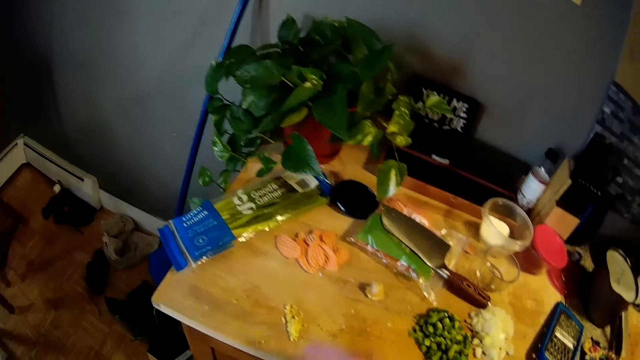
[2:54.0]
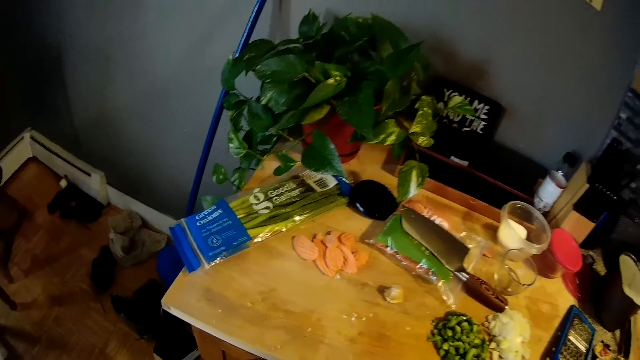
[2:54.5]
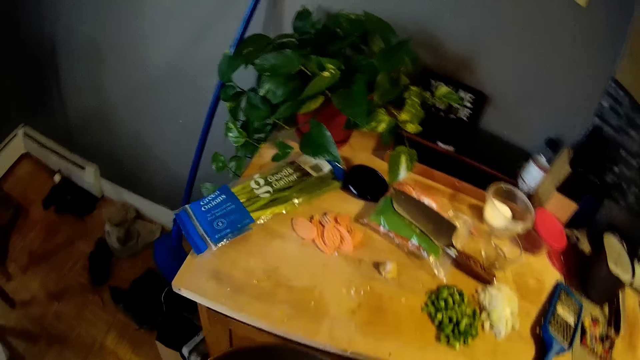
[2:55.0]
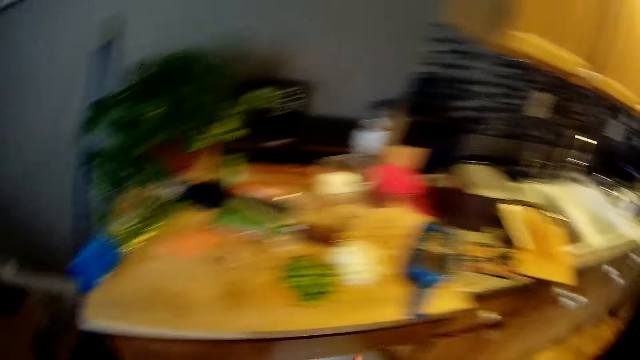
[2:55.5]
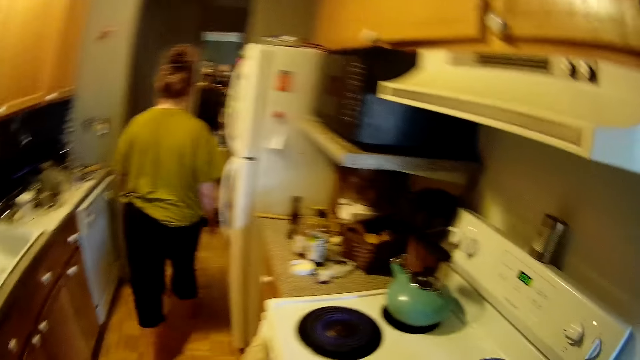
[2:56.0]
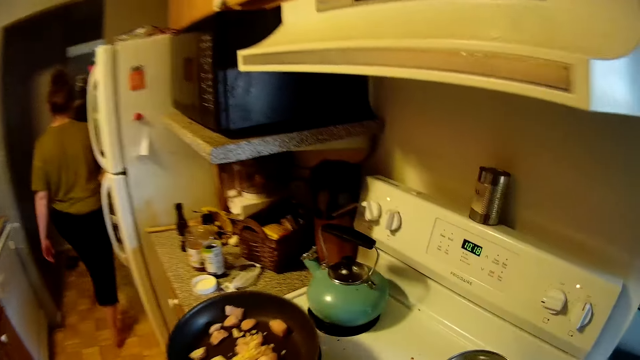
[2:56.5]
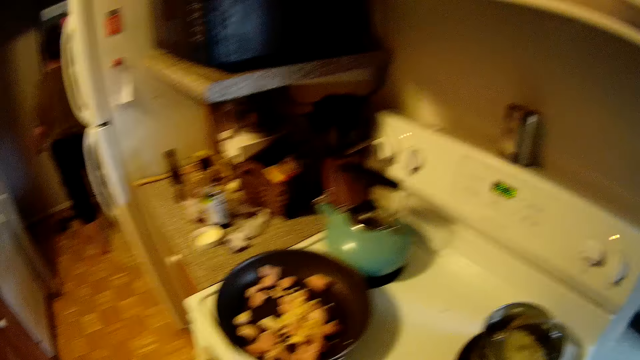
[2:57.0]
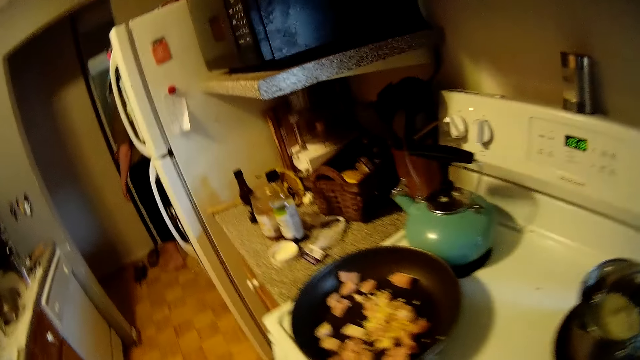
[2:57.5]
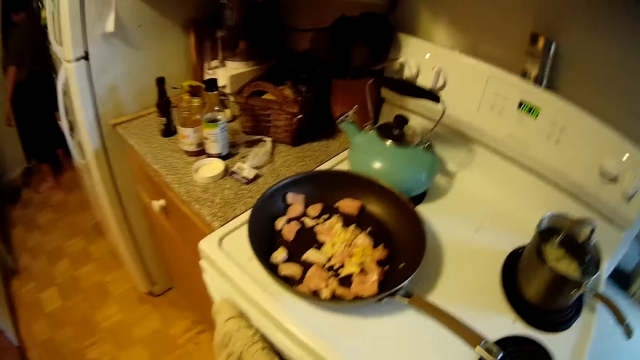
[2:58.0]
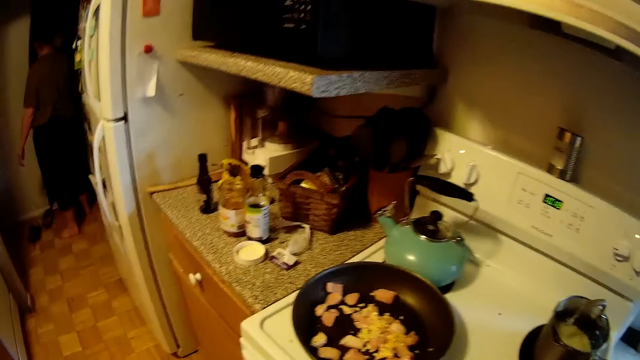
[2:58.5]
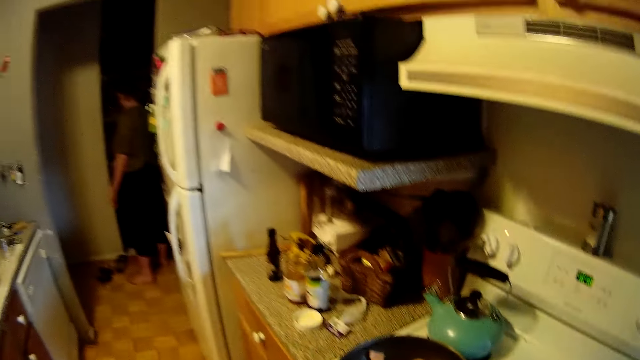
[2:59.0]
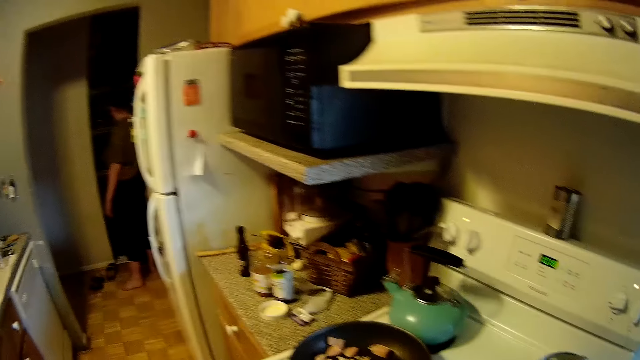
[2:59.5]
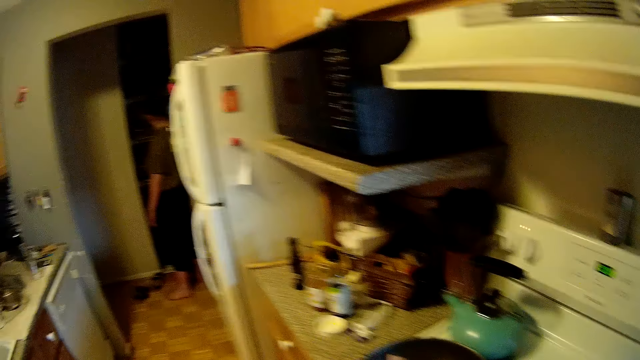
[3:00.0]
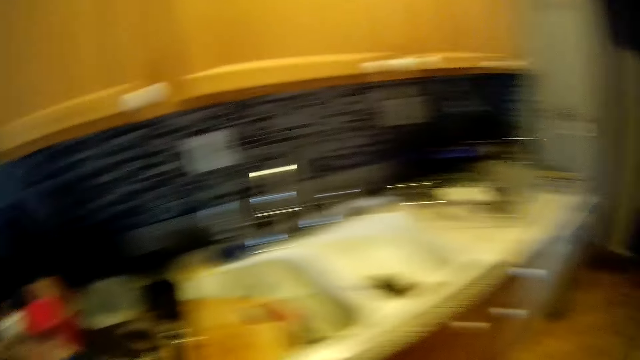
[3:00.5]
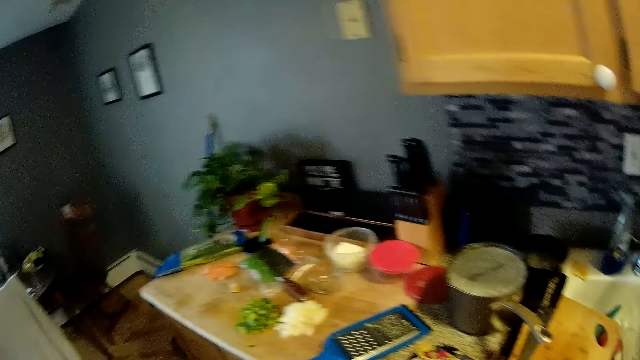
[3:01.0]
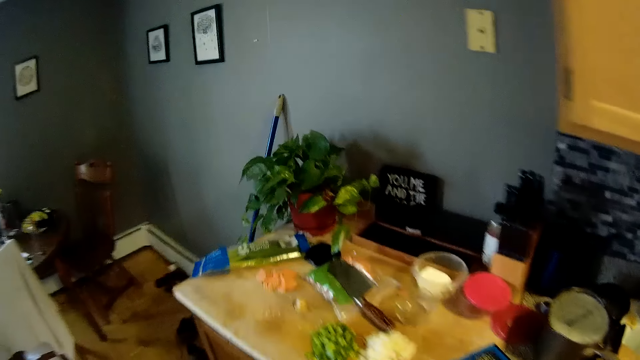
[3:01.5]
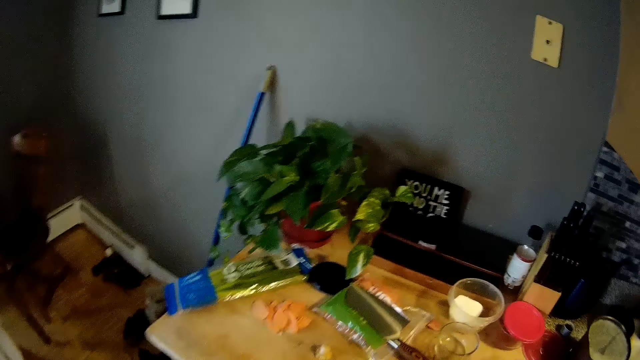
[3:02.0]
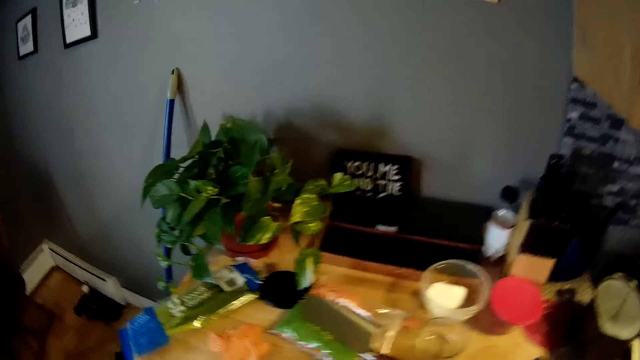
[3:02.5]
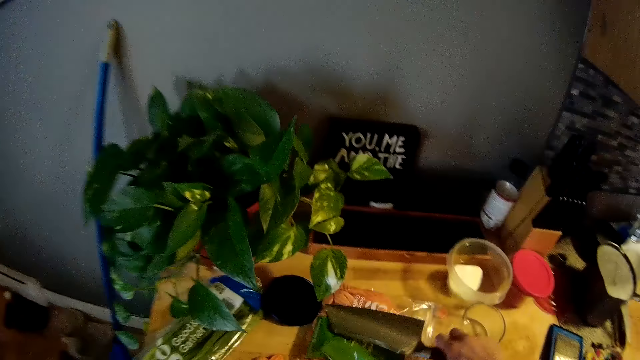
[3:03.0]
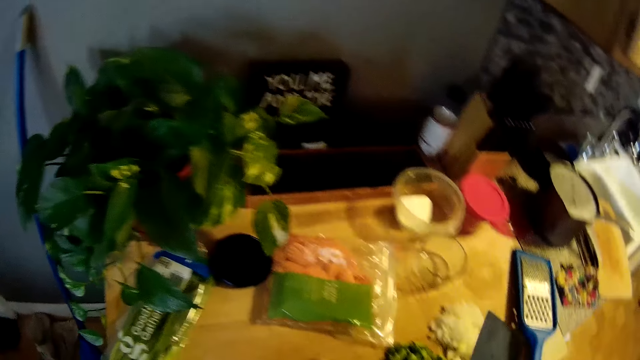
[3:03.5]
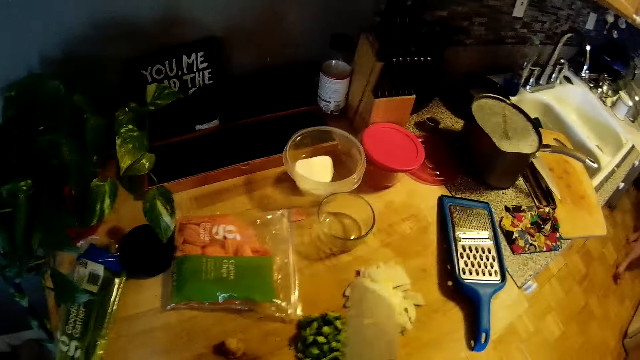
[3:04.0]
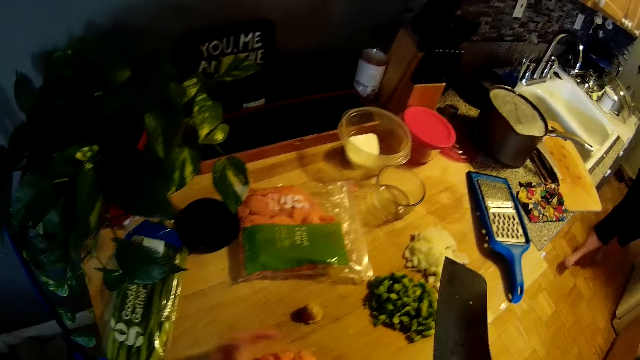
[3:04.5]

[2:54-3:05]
The camera wearer puts the garlic in the frying pan. He moves the grated ginger on the kitchen slab into the frying pan with his right hand. He walks in the house. He places the frying pan on the cooker with his right hand. The woman opens a door with her right hand. The camera wearer looks around. He picks up the cleaver knife on the kitchen slab with his right hand.

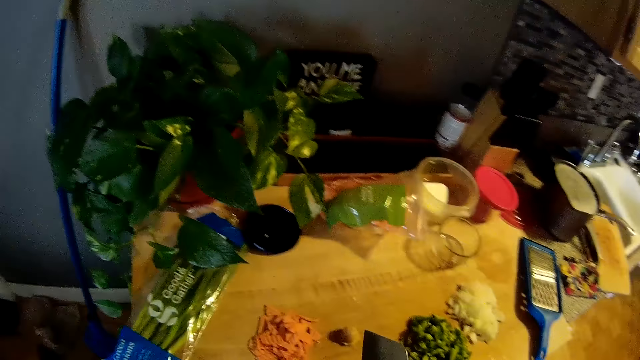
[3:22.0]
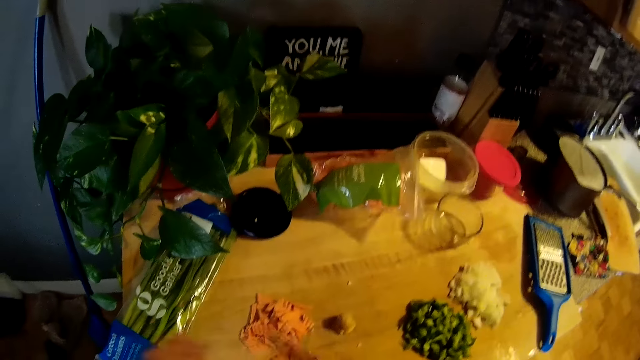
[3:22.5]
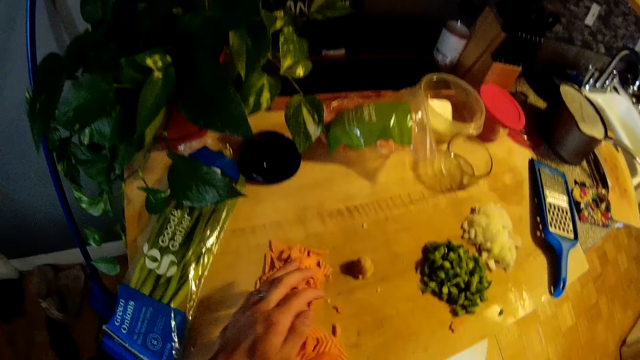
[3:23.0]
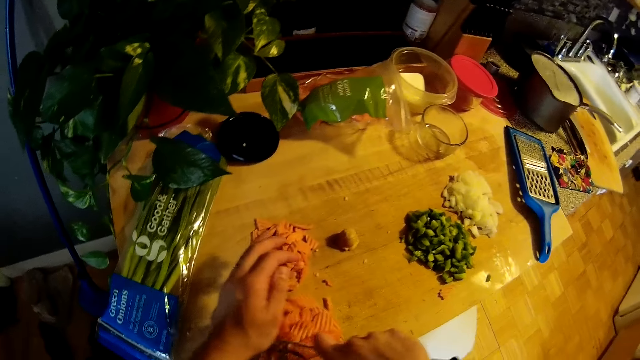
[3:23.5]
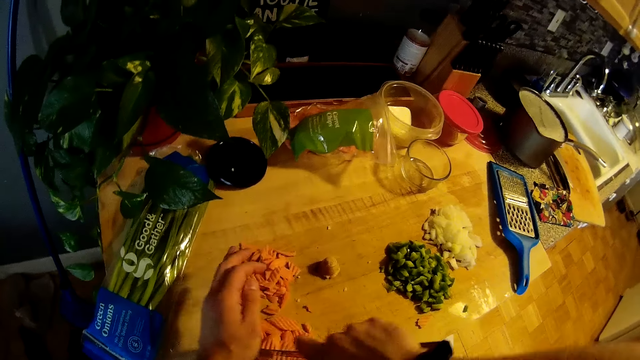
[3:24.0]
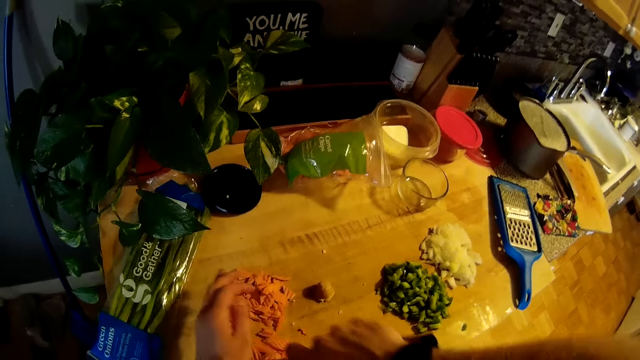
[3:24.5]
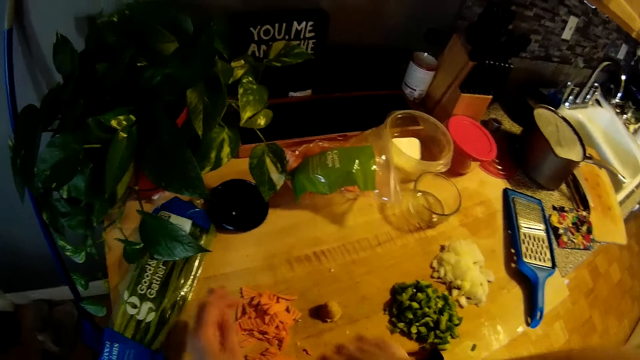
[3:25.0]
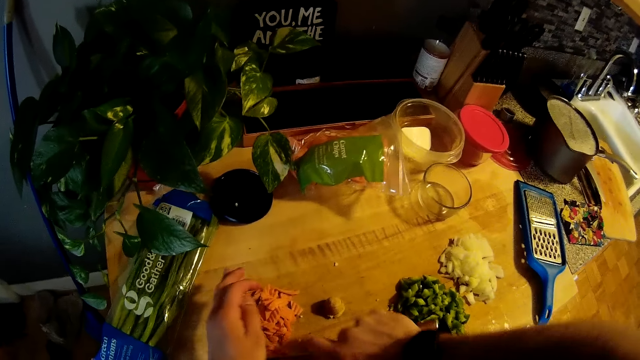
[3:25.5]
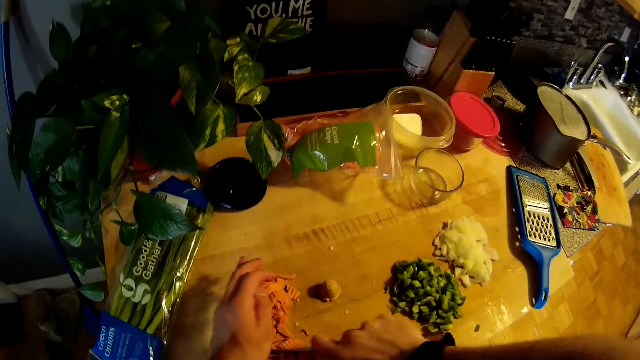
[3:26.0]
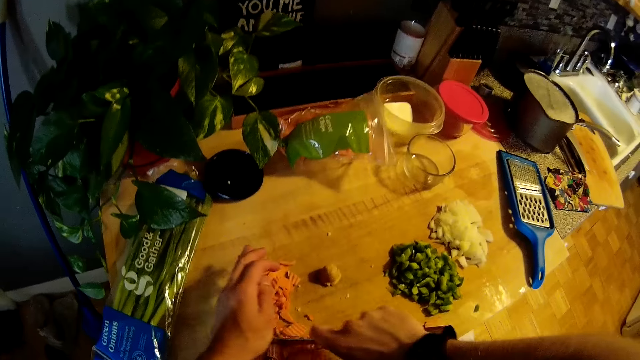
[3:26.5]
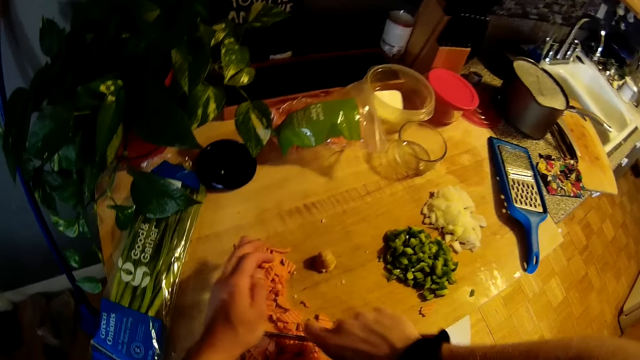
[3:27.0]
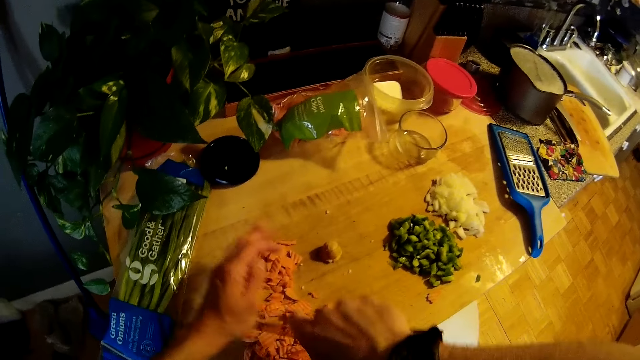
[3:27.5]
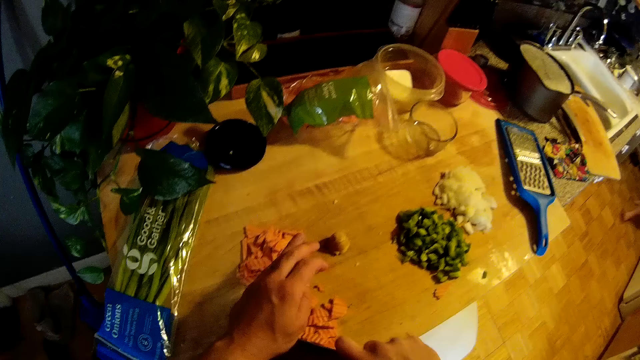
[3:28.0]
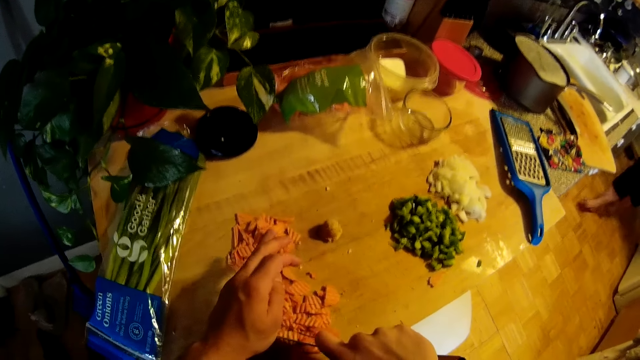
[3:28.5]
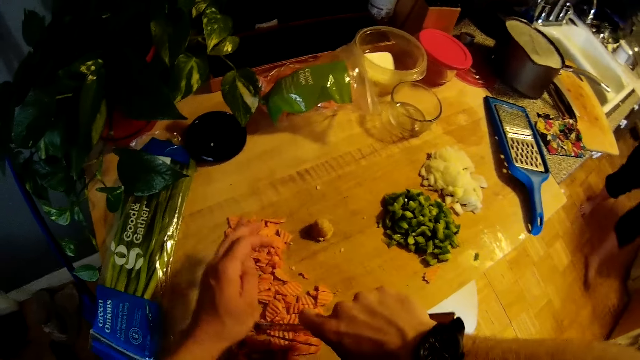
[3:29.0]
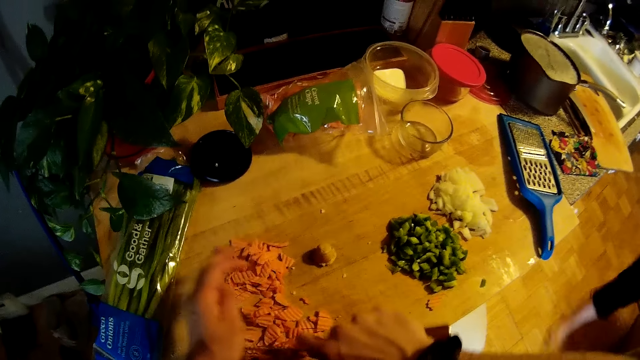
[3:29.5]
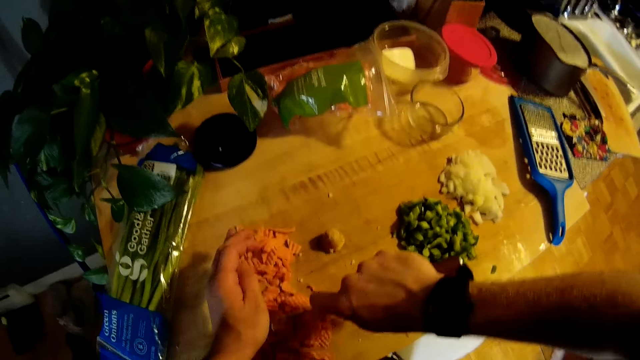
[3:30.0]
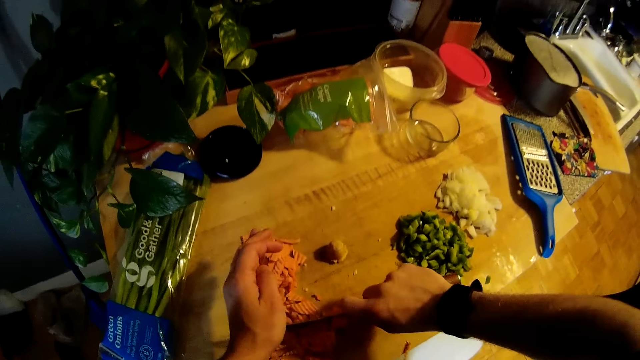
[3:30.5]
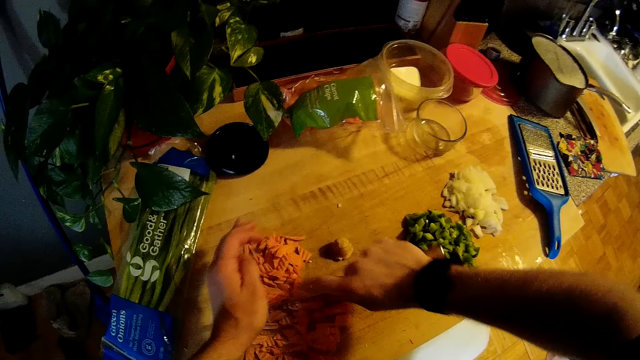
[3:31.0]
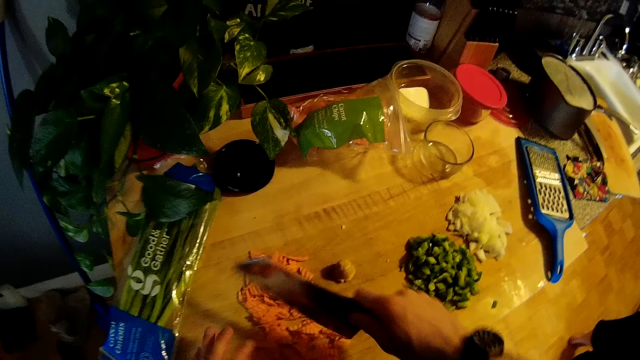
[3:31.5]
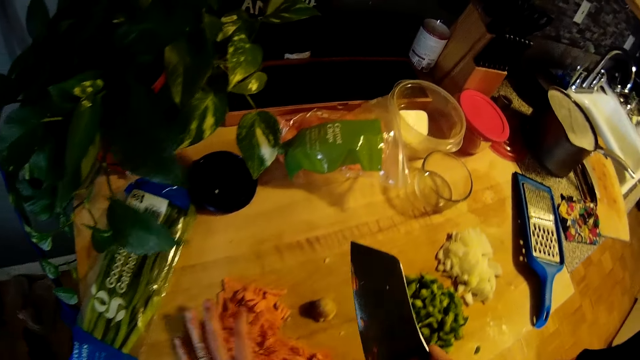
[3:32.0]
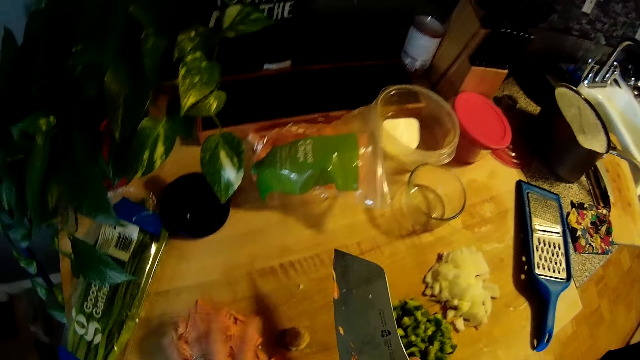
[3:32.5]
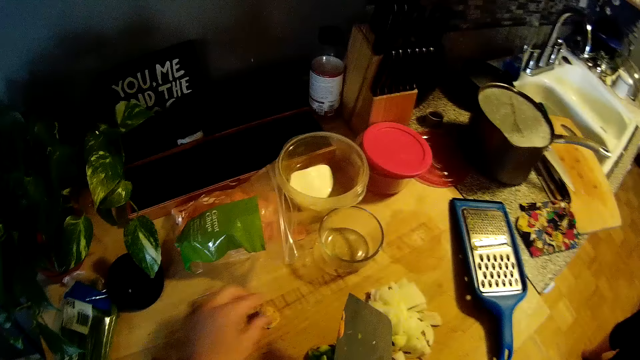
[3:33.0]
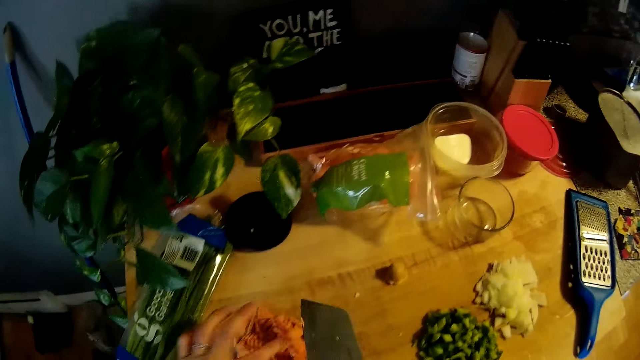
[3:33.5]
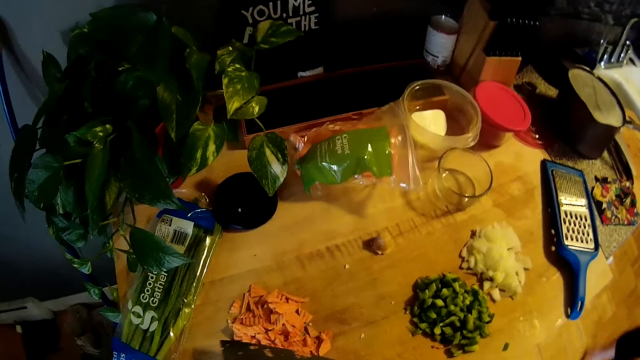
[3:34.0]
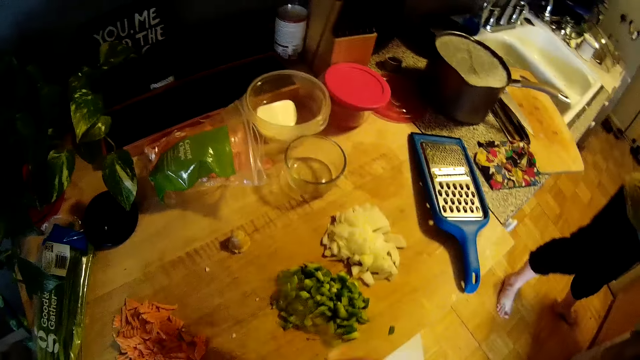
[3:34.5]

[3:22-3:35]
The camera wearer chops the carrot chips on the kitchen slab with the cleaver knife with both hands. He gathers the diced carrot chips on the kitchen slab with his left hand. He moves the ginger on the kitchen slab with his left hand. He scrapes residues of the carrot chips on the cleaver knife with his left hand.
